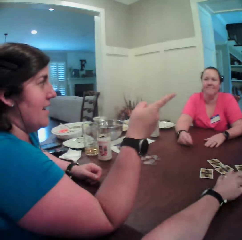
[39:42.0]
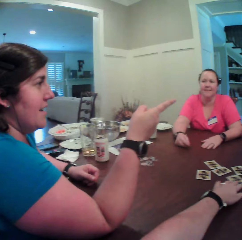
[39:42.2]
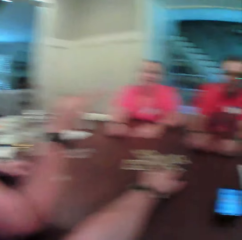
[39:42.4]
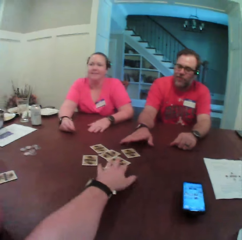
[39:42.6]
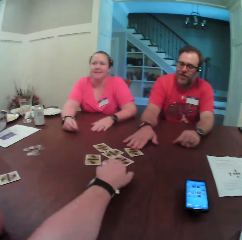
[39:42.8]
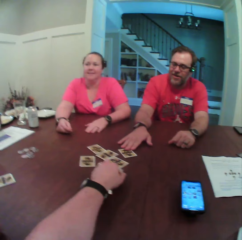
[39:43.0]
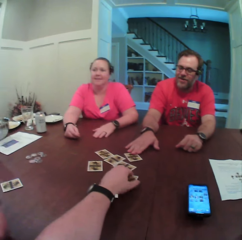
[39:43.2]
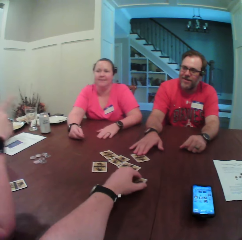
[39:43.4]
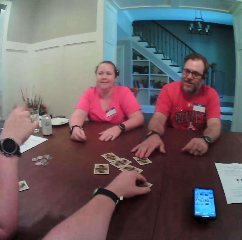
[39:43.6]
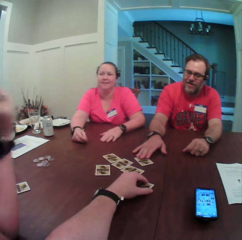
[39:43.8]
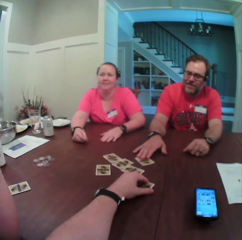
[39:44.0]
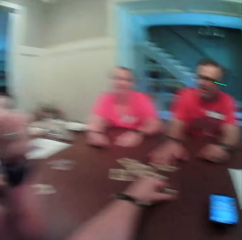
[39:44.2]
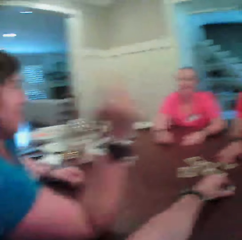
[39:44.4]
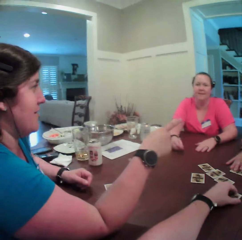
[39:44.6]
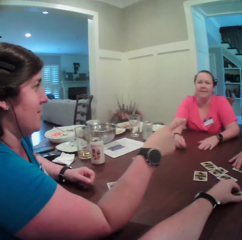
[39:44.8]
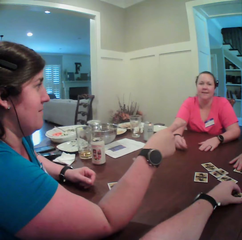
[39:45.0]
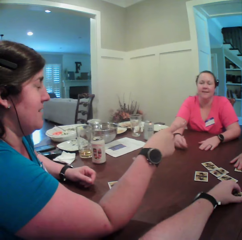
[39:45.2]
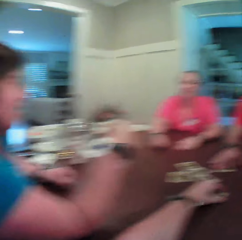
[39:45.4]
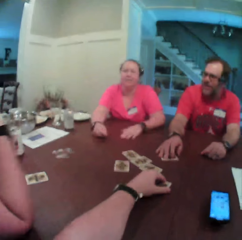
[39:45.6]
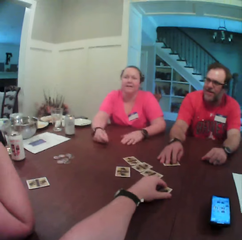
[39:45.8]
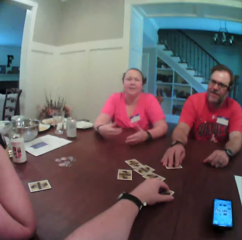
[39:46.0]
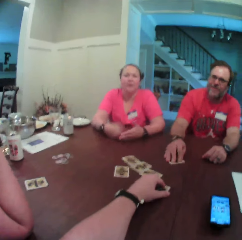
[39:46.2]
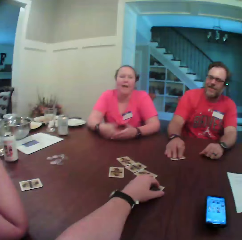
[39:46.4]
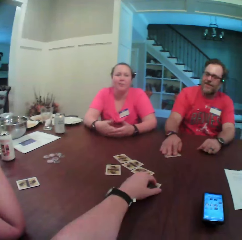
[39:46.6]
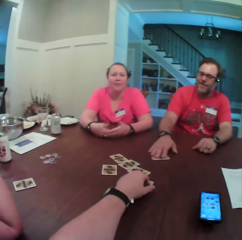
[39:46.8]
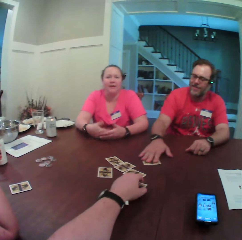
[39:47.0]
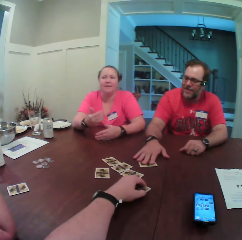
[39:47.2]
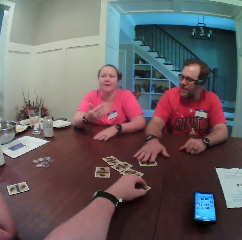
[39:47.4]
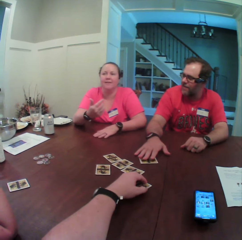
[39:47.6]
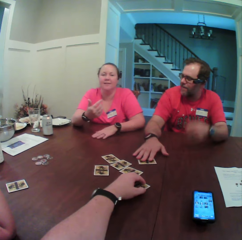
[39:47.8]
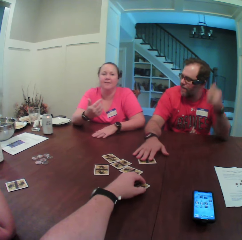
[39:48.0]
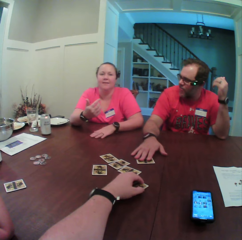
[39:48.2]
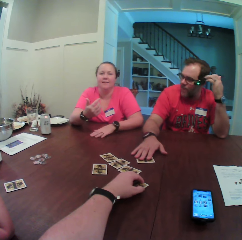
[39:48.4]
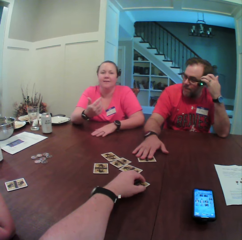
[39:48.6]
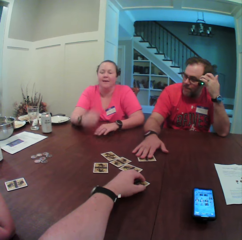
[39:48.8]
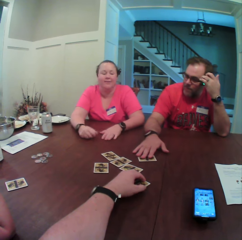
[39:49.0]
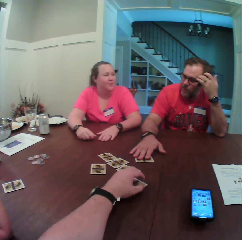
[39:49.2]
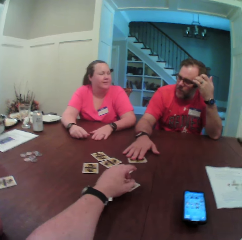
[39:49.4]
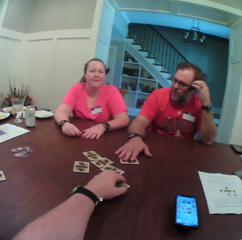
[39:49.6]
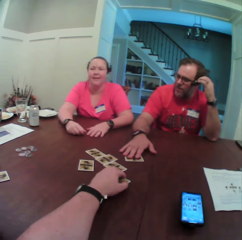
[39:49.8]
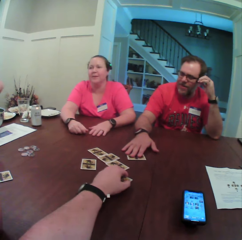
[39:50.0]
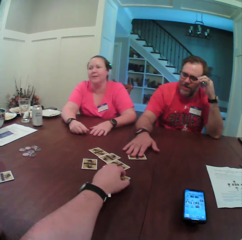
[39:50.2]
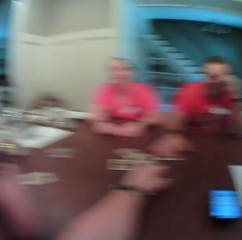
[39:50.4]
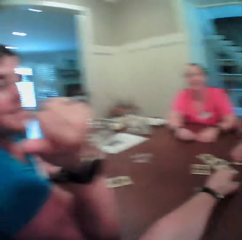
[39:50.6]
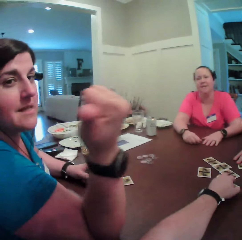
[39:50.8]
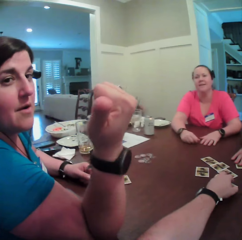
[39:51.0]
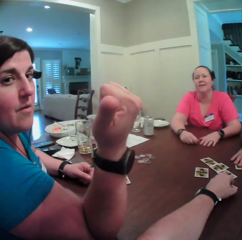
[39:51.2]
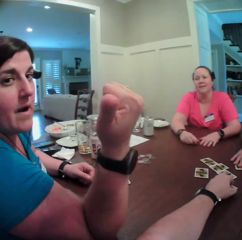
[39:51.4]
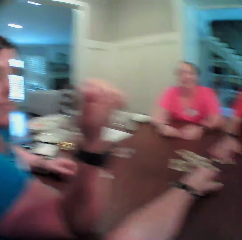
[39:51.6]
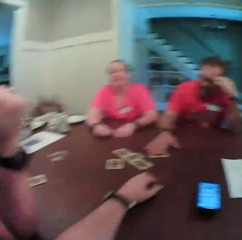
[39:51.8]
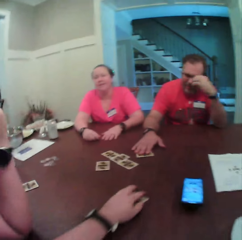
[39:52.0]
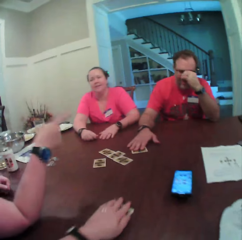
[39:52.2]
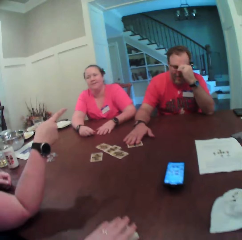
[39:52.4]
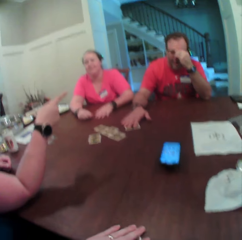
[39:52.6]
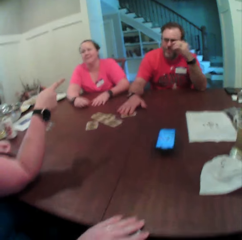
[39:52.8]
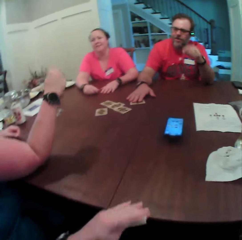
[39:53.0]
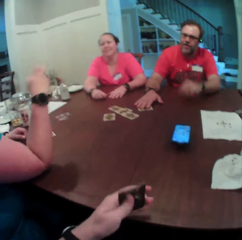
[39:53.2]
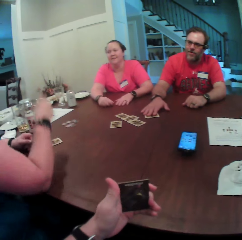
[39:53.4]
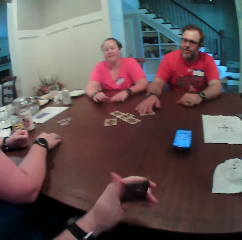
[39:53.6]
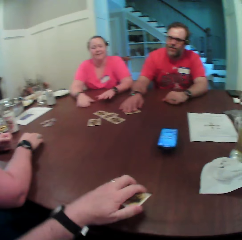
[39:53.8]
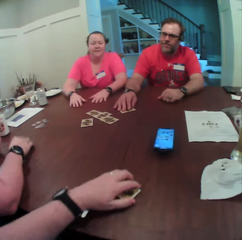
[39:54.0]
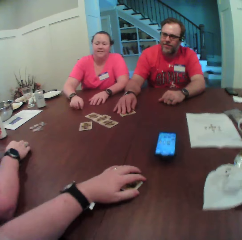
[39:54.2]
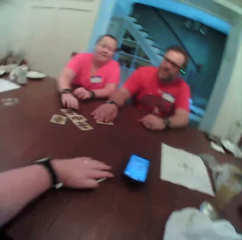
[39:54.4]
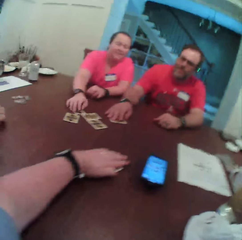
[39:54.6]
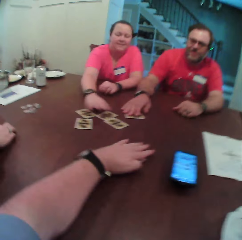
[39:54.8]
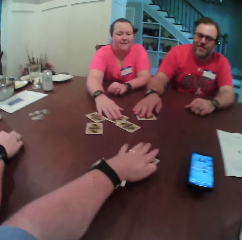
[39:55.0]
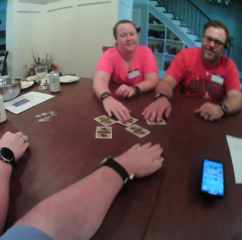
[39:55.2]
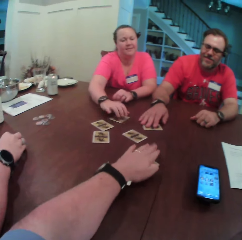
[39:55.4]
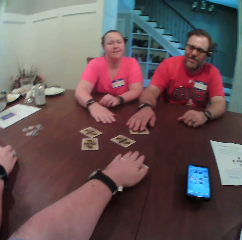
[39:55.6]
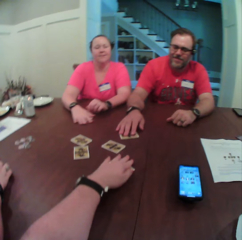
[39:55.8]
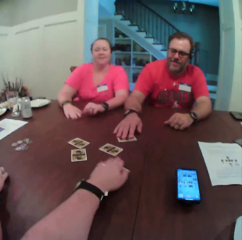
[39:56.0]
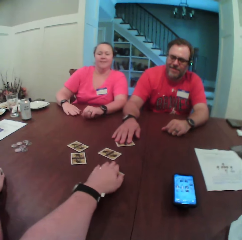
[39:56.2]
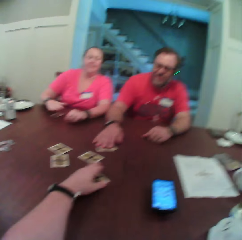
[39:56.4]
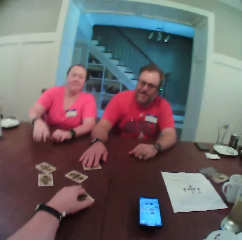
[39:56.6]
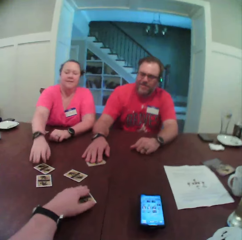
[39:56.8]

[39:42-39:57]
A woman speaks to a man. She points a direction. The man moves a card with his right hand on the table. He picks the card. The camera wearer picks the card. The woman speaks to the man. She interacts with the man. Another woman speaks to the camera wearer, the man and the first woman at the table. She interacts with the first woman. The man scratches his head. The other woman rests her hands on the table. The first woman speaks to the camera wearer. The camera wearer turns his head. The first woman interacts with the camera wearer. The camera wearer moves the card with his left hand on the table. The first woman speaks to the man. She interacts with the man. The camera wearer checks the card in his left hand. The man moves the card with his right hand on the table. The other woman moves the card with her right hand. The camera wearer returns the card in his left hand on the table. The other woman moves the card on the table with her right hand.

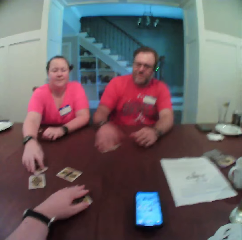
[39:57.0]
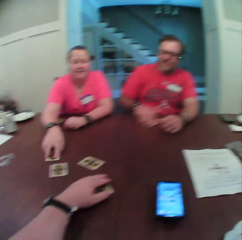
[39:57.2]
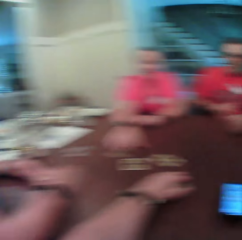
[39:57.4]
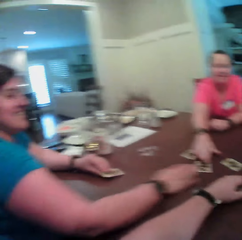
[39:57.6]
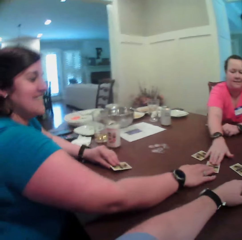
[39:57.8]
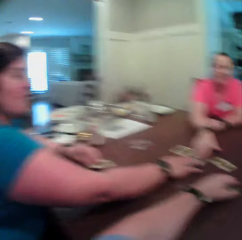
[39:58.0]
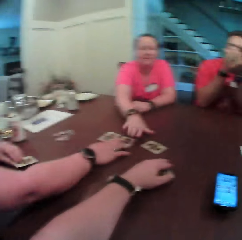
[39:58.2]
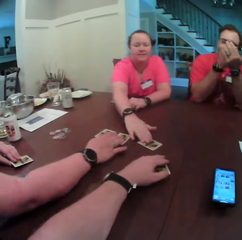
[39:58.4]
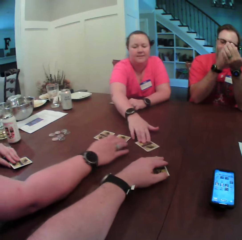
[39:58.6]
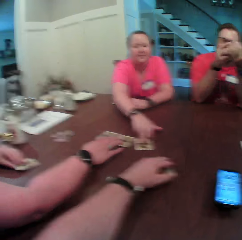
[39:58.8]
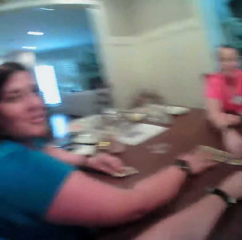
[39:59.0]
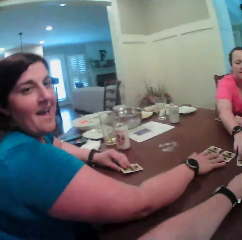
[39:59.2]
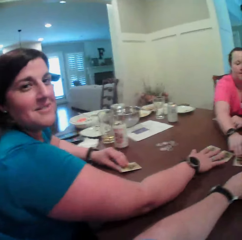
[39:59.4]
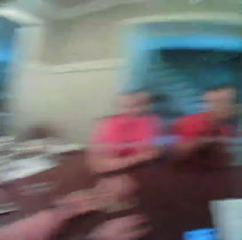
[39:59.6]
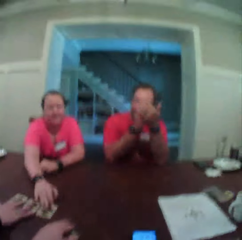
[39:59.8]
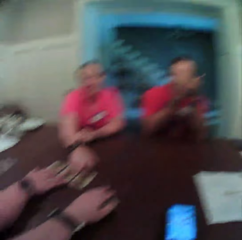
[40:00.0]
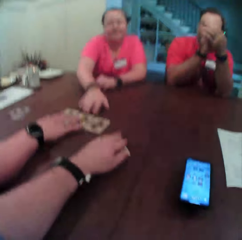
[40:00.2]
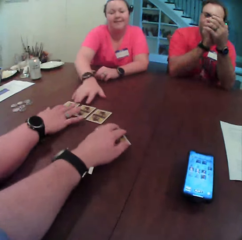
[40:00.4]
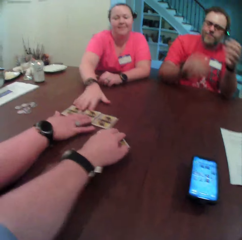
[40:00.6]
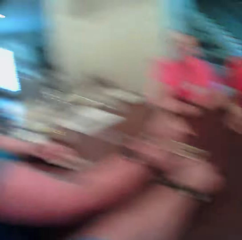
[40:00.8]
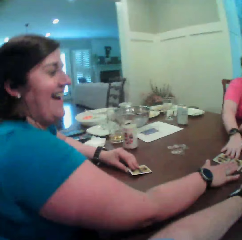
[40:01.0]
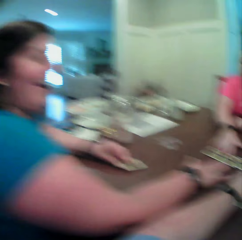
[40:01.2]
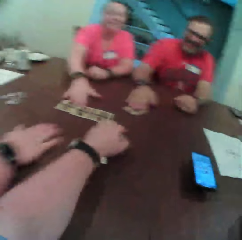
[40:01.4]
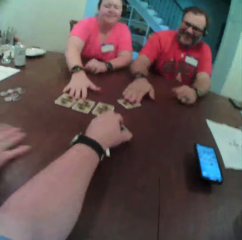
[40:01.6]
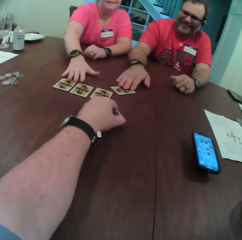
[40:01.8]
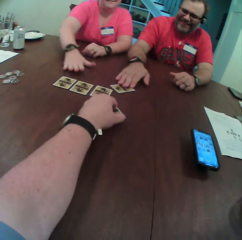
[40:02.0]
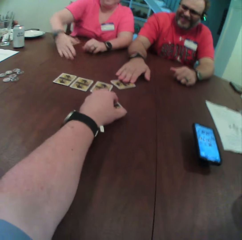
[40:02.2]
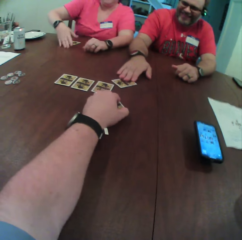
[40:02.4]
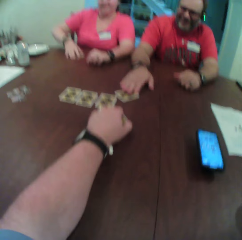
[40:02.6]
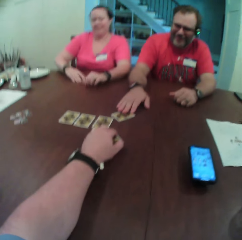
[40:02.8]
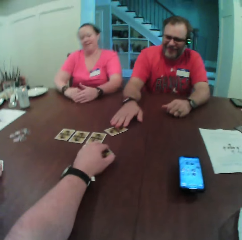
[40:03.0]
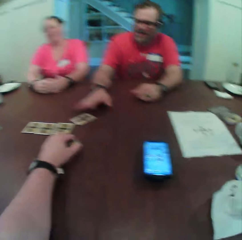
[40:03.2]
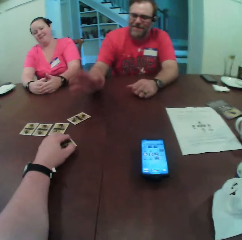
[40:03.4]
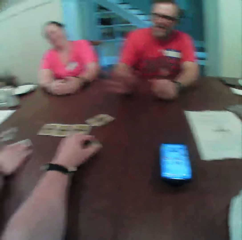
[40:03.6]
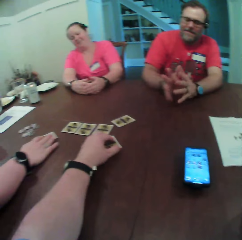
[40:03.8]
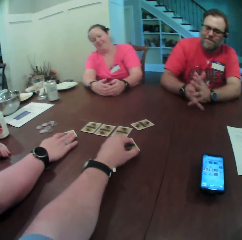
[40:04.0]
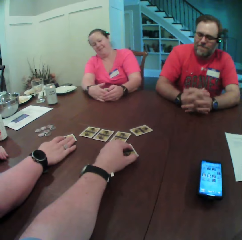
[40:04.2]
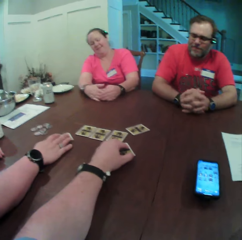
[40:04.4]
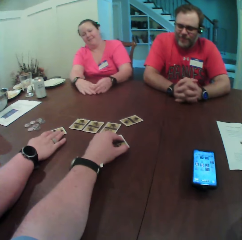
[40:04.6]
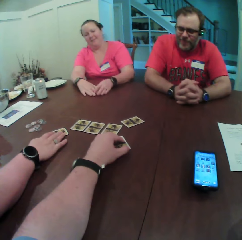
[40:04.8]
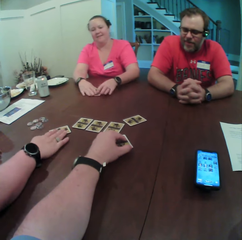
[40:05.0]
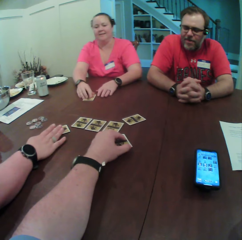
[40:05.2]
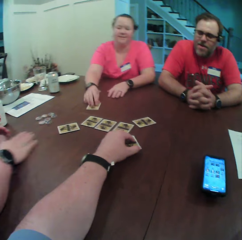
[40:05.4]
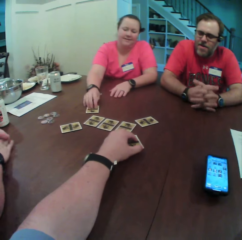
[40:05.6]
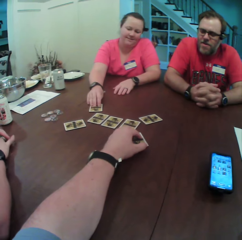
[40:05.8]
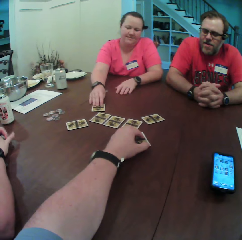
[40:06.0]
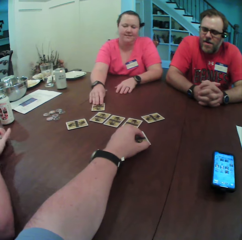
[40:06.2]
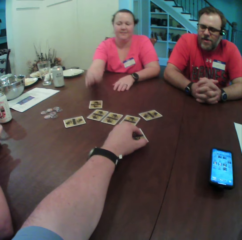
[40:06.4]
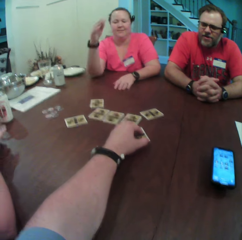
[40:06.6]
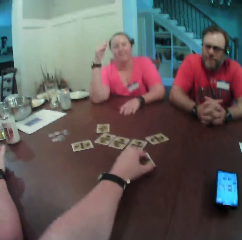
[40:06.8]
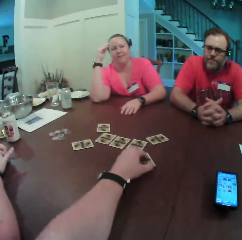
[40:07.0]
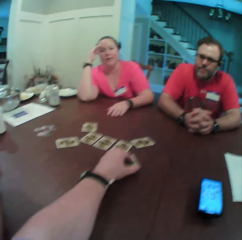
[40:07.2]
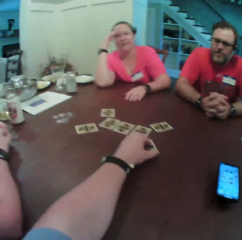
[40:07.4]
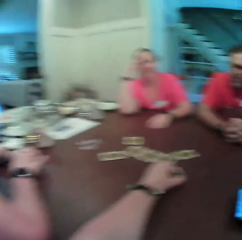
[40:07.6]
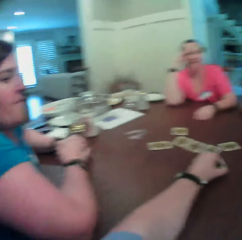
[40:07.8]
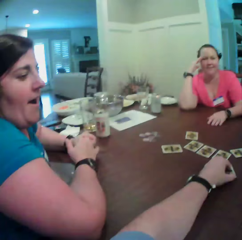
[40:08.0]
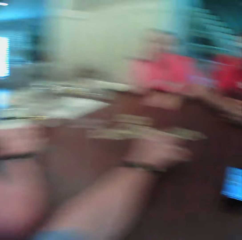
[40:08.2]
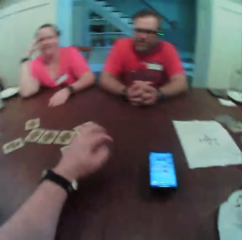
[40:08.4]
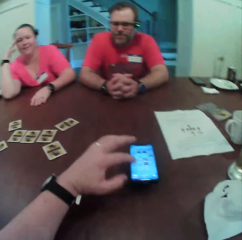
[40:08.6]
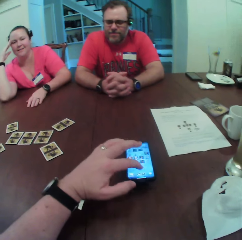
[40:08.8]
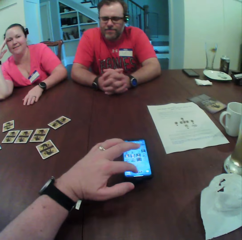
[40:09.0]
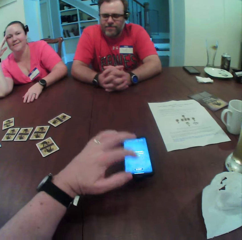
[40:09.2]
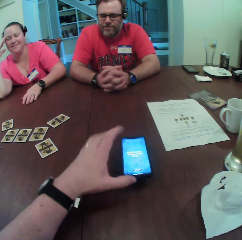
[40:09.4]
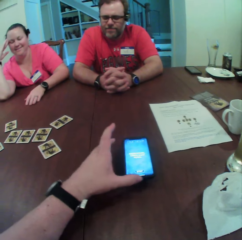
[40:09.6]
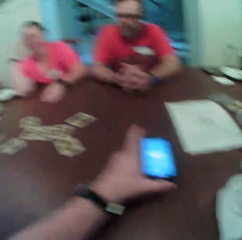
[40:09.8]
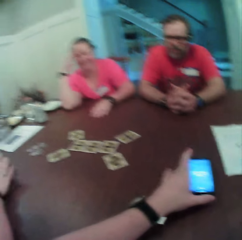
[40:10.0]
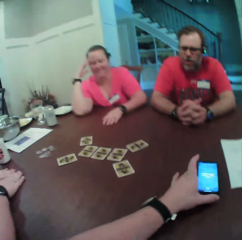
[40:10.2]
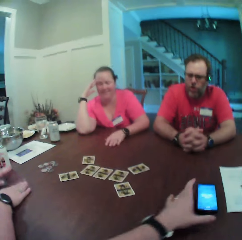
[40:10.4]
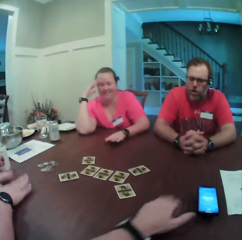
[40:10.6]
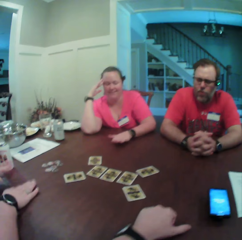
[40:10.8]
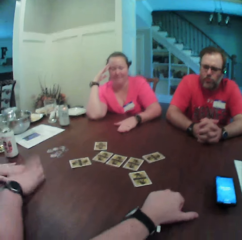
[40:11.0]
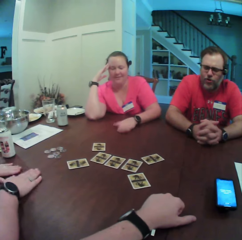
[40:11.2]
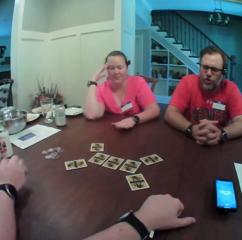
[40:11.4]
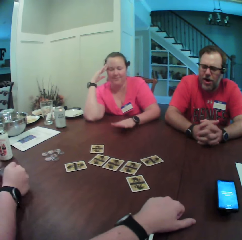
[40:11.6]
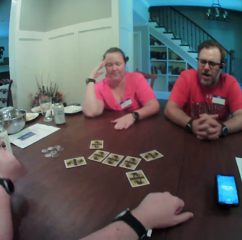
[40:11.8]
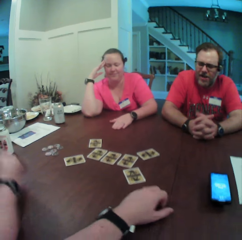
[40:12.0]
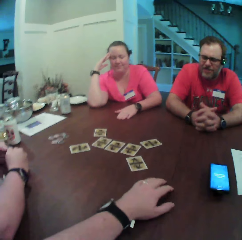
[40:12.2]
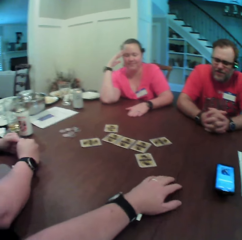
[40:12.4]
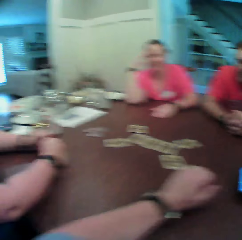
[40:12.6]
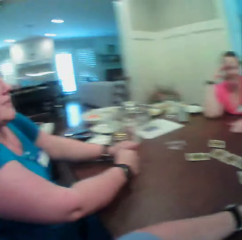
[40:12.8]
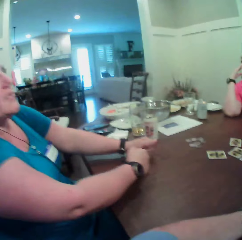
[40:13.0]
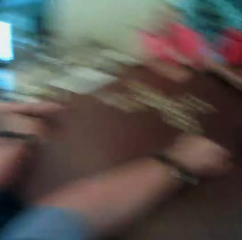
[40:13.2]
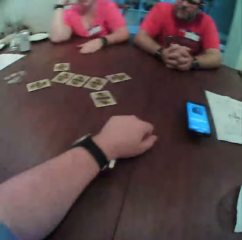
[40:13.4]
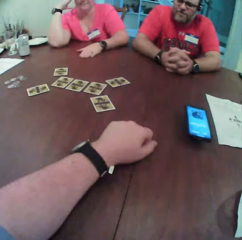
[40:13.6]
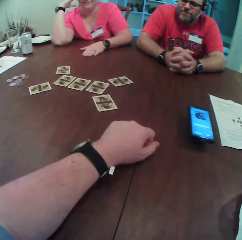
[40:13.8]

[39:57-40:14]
A woman moves a card to another woman. The other woman arranges the cards on the table with her right hand. She speaks to the camera wearer. She holds the cards on the table. The first woman moves some cards on the table with her right hand. The other woman arranges the cards on the table with her right hand. A man holds the card on the table. The first woman opens the card in her hands. The other woman drops the card on the table. The first woman drops the card on the table. The other woman speaks to the camera wearer. The camera wearer operates the phone with his left hand. The man closes his eye. The first woman closes her eyes. She closes her eyes again. The camera wearer moves the phone on the table. The other woman beats the table with her hands. The first woman beats the table with her left hand.
